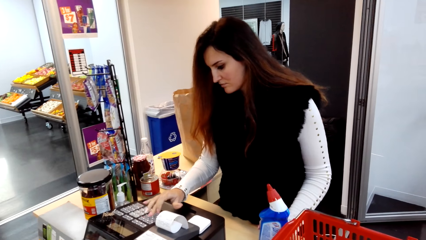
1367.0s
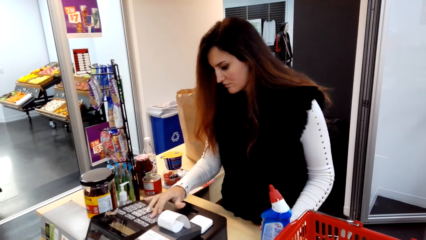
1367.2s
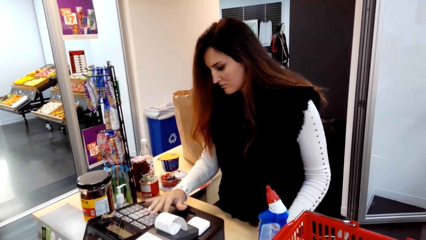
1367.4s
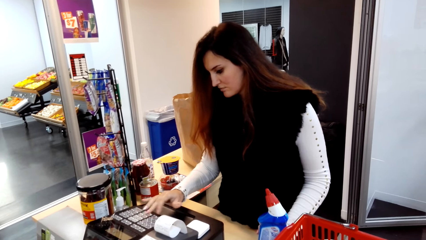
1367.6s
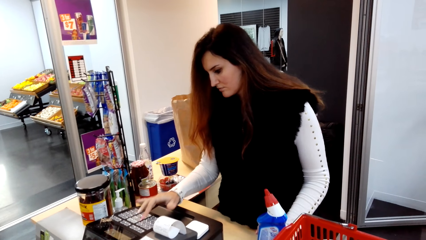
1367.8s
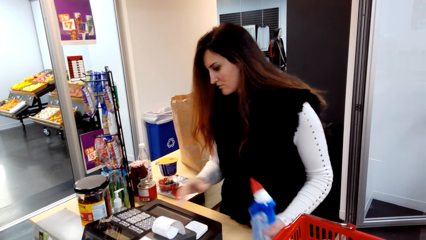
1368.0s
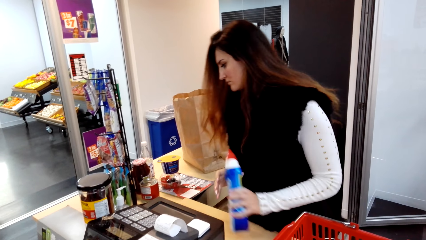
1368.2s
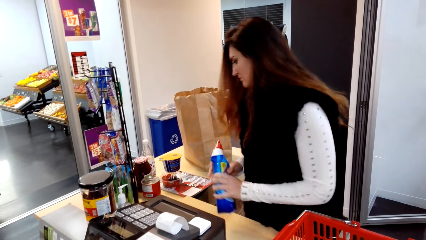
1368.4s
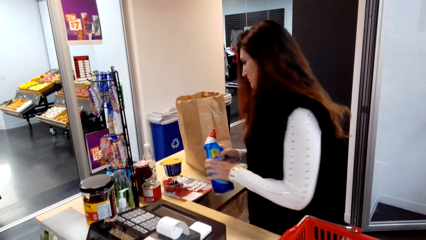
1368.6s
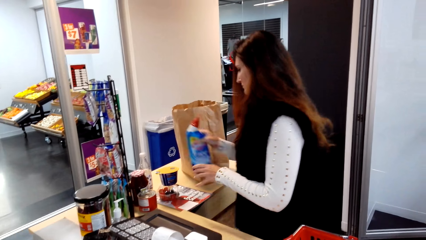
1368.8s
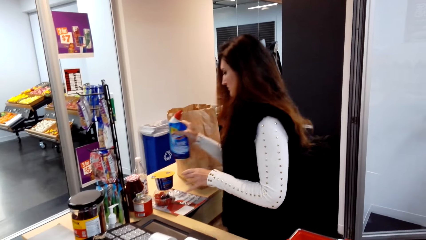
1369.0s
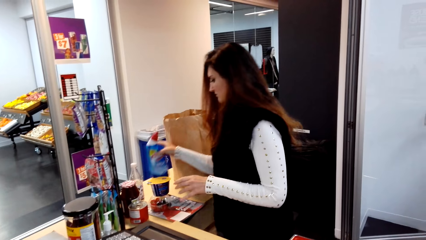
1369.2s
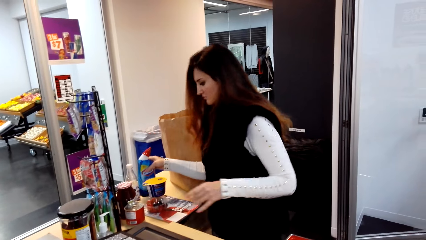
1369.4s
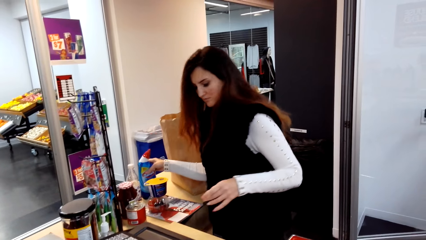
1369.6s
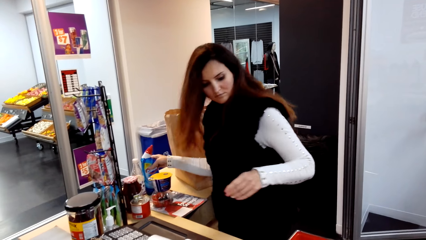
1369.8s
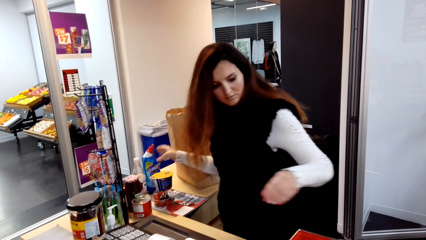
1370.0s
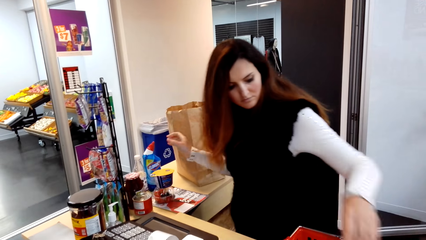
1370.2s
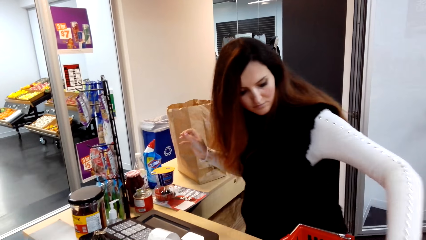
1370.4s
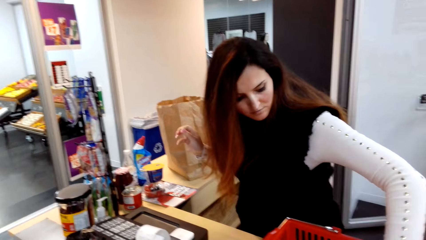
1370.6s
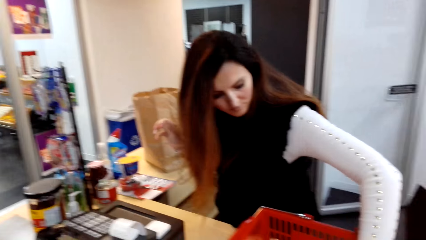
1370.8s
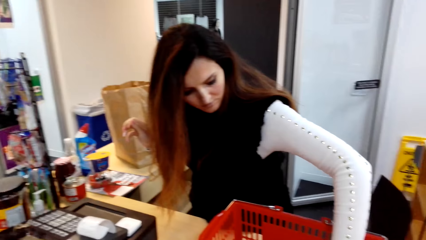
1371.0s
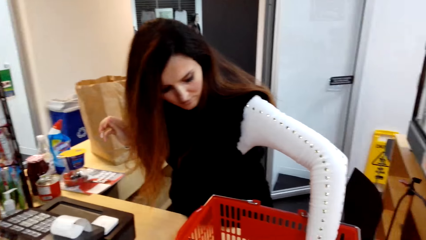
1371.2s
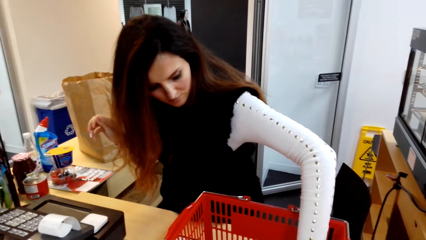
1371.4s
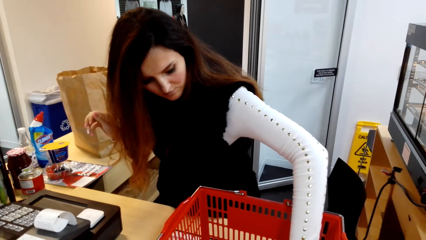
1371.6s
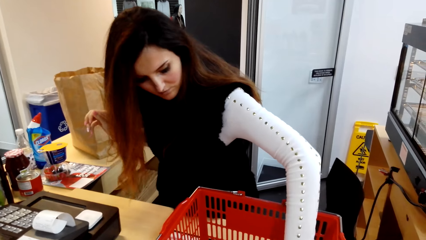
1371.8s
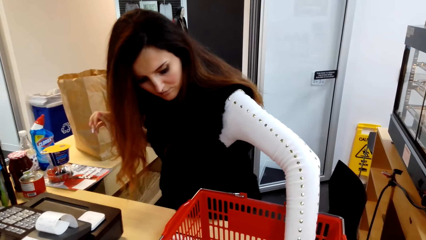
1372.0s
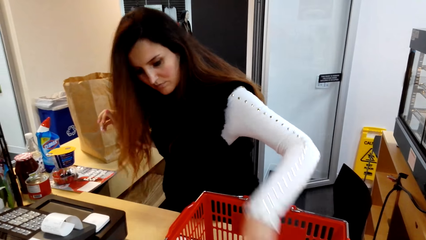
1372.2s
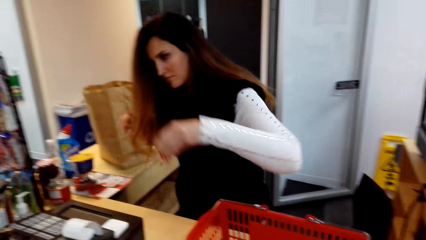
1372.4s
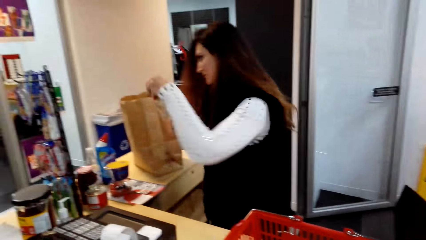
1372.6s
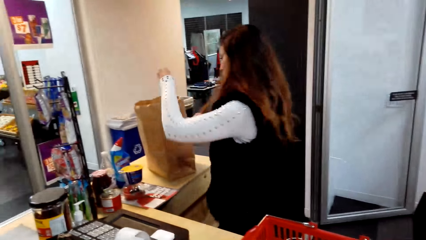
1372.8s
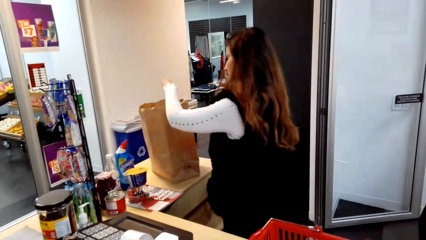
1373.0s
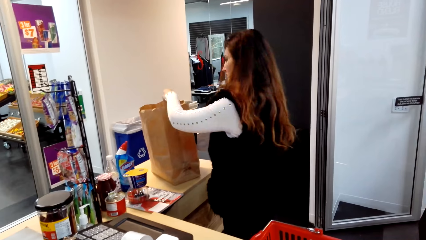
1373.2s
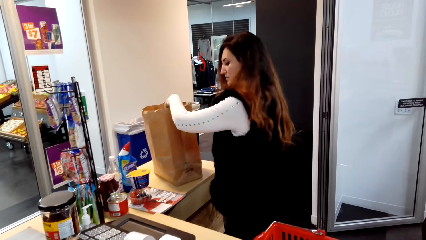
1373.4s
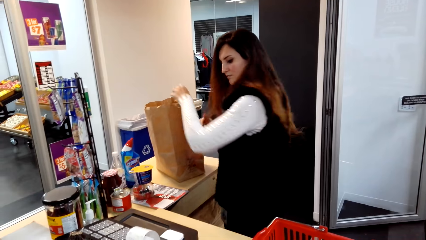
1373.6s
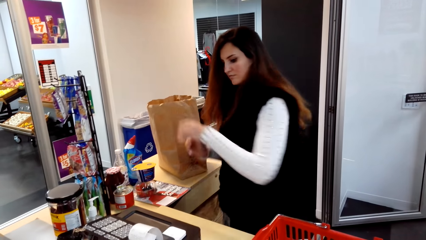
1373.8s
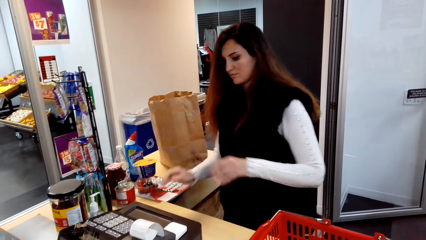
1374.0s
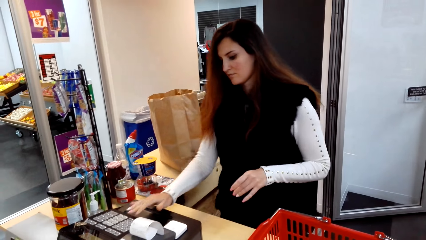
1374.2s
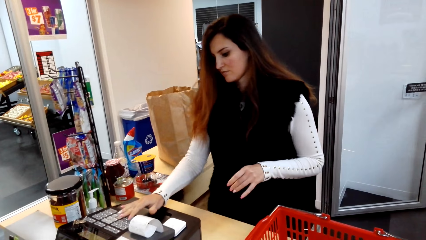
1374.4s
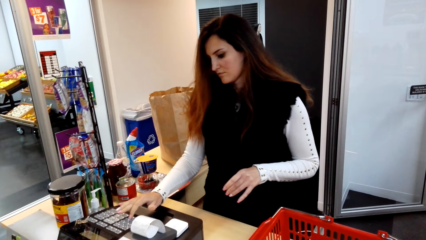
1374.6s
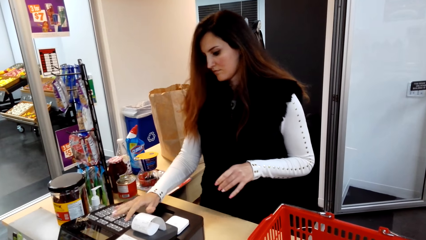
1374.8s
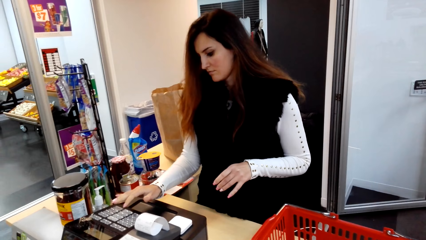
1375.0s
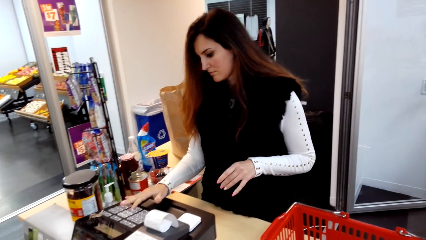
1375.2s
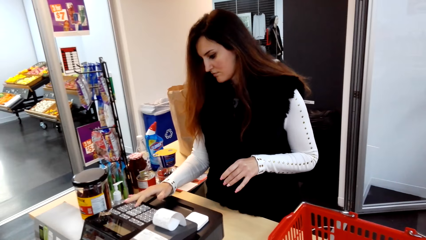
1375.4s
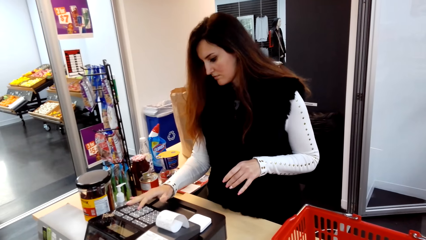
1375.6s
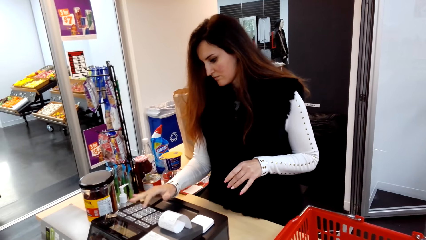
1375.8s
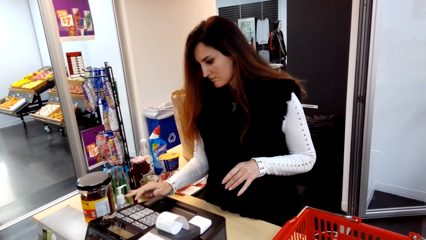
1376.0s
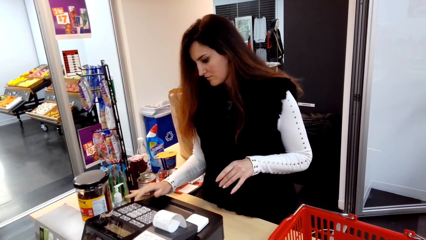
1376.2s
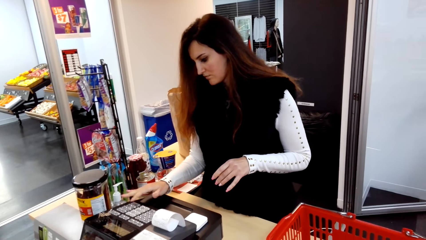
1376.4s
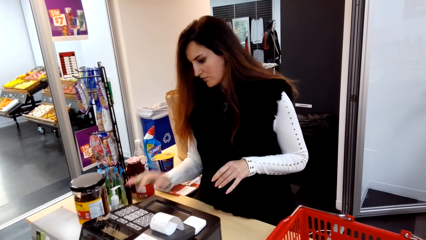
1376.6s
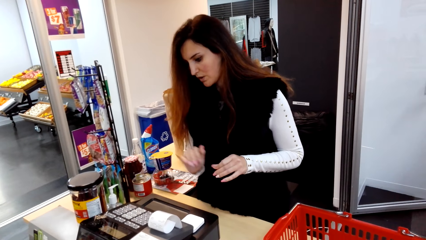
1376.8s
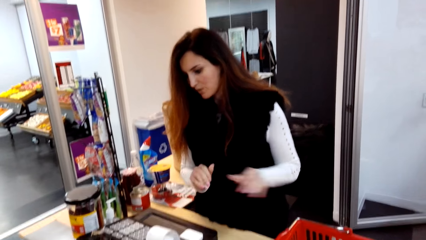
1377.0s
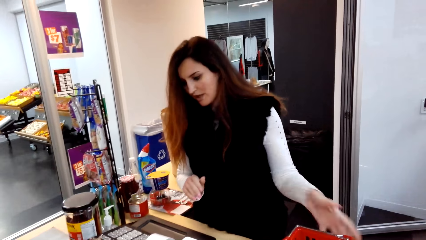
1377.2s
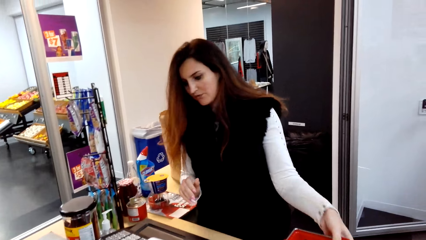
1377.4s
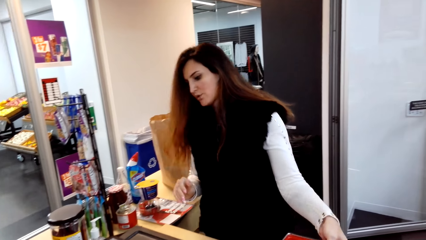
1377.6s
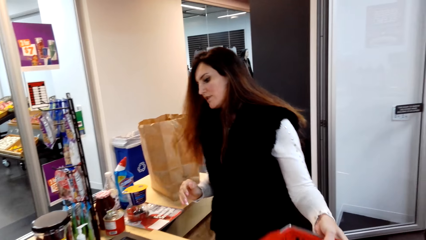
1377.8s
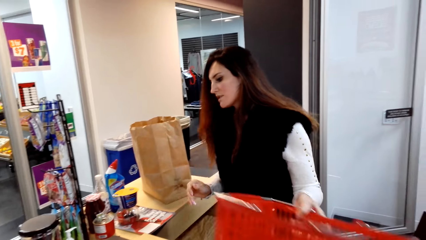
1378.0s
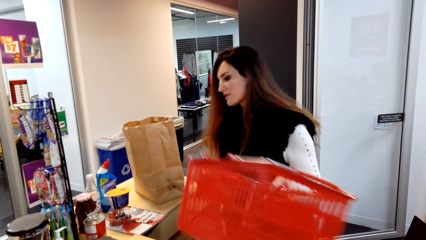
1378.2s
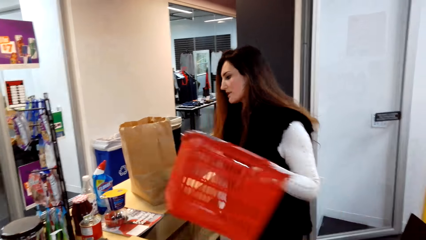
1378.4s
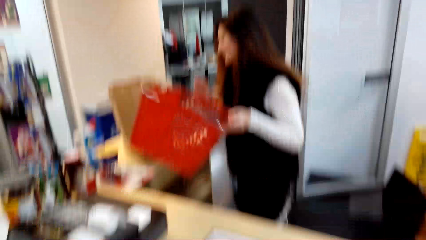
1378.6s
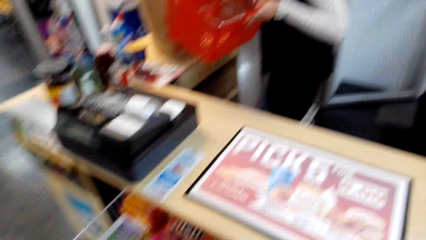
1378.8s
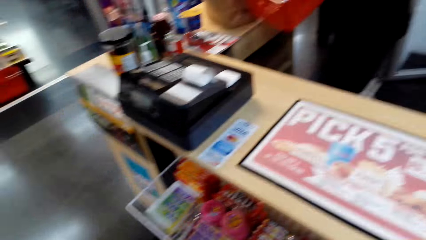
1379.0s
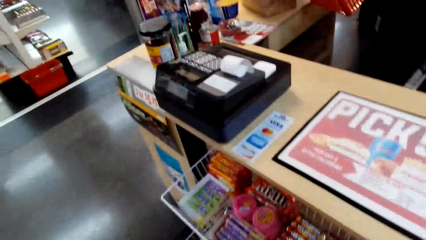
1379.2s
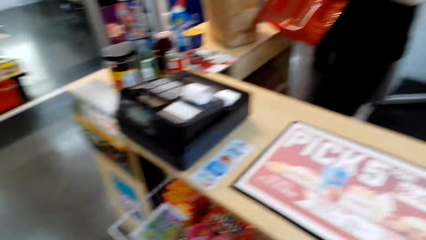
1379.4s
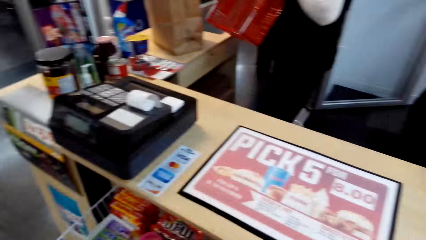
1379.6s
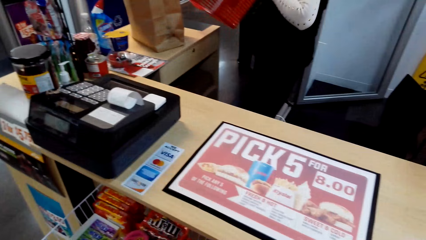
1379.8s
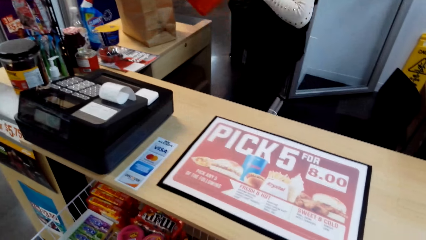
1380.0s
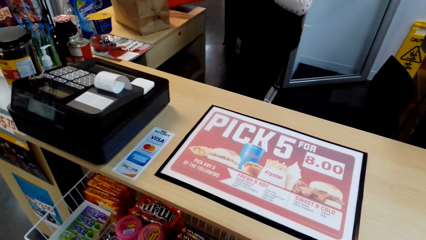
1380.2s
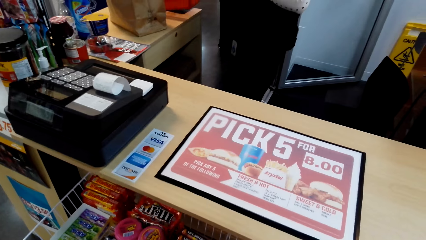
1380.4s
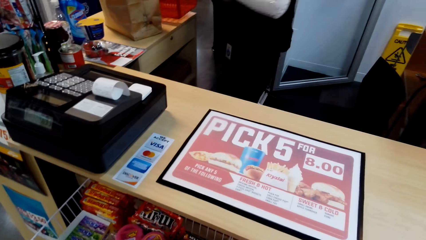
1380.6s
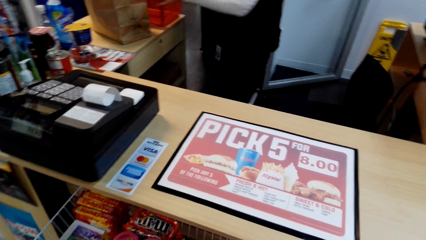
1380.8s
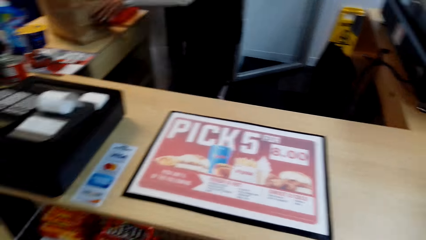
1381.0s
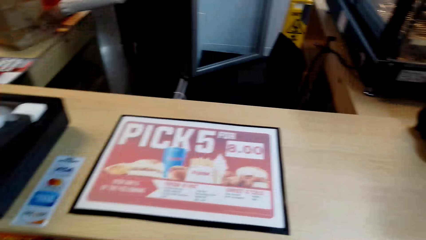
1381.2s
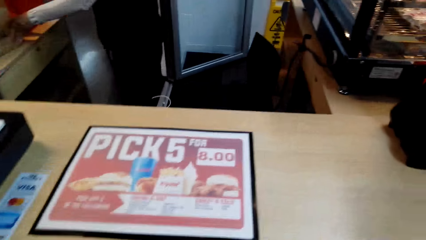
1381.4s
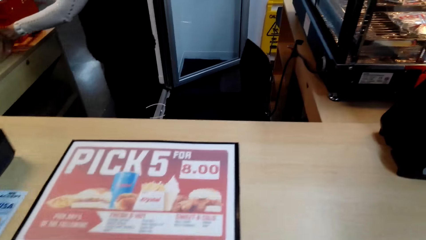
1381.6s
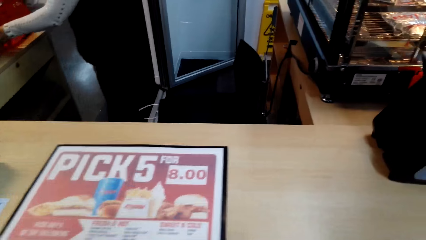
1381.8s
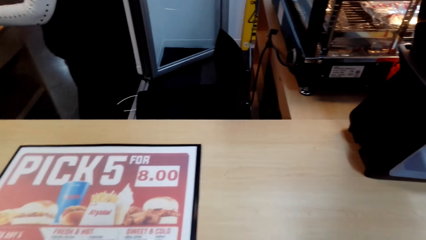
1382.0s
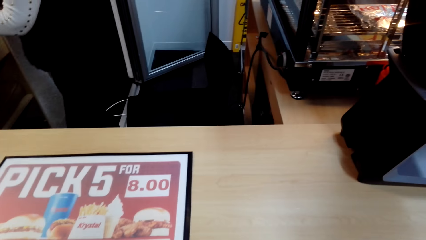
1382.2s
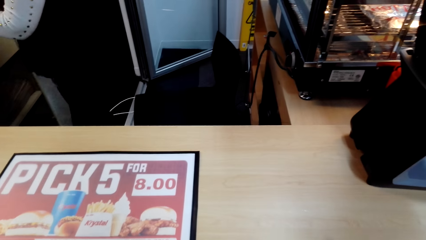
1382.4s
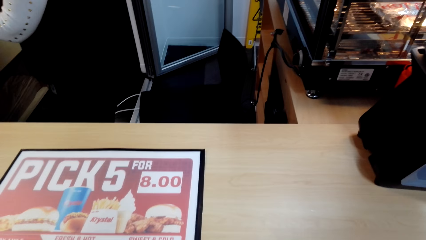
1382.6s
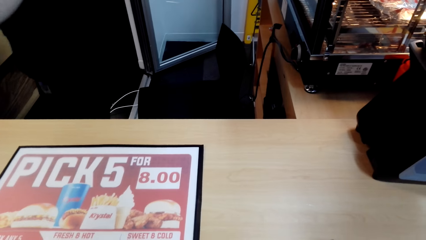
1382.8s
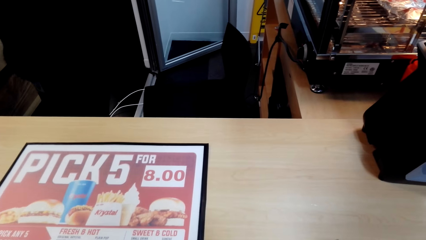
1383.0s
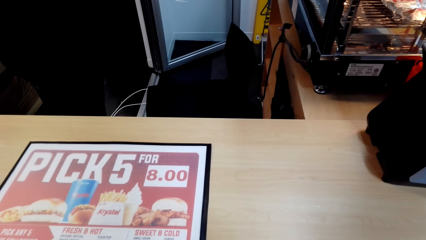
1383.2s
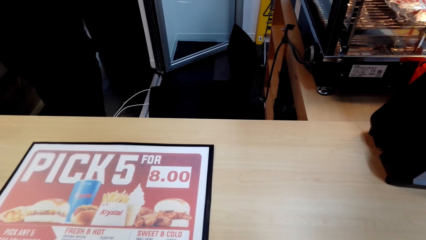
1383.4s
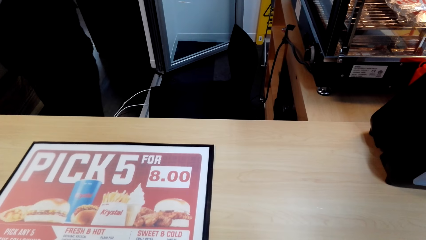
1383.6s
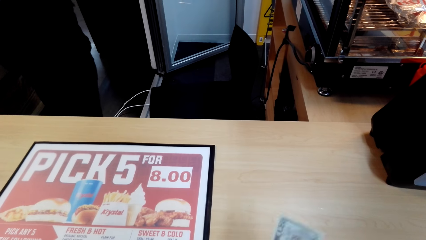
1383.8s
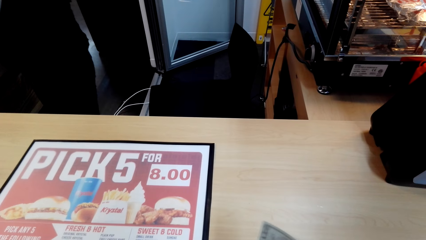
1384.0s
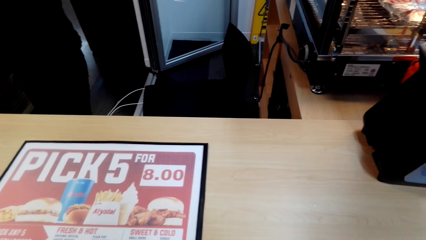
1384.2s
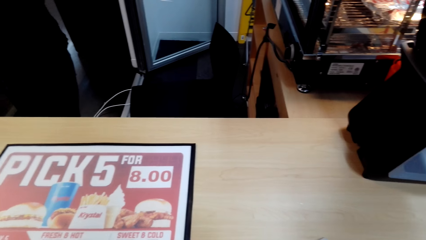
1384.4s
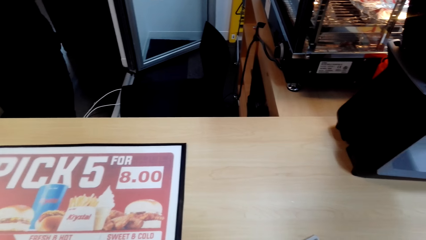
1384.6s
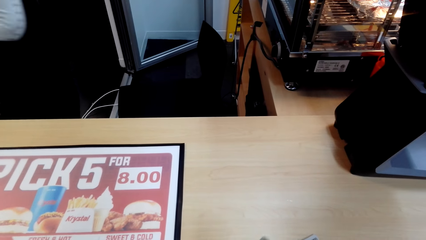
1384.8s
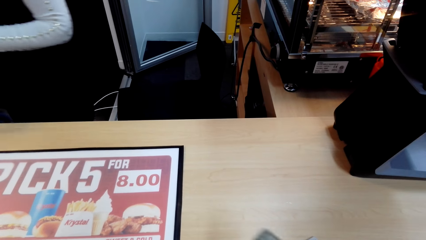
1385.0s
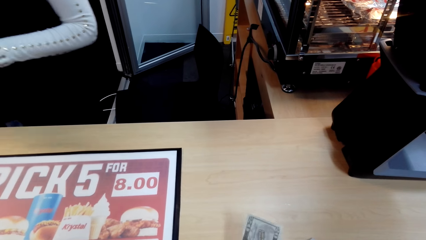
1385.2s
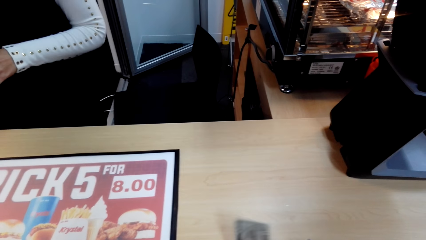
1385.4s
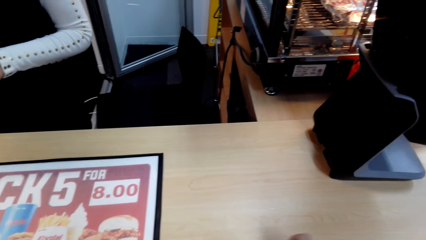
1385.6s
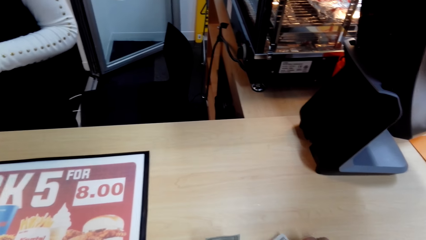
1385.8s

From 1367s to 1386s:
The cashier puts the bottle on the counter. The cashier types on the cash register. The cashier picks up the shopping basket. The cashier puts the shopping basket on the counter.
